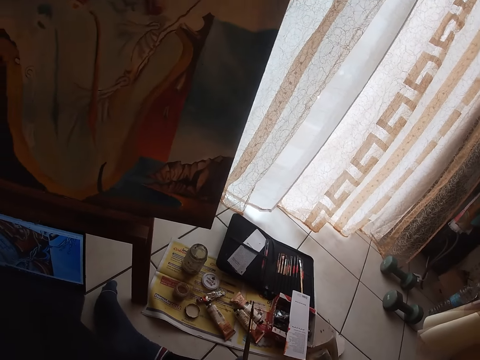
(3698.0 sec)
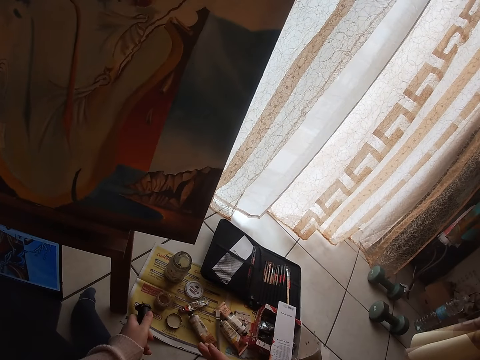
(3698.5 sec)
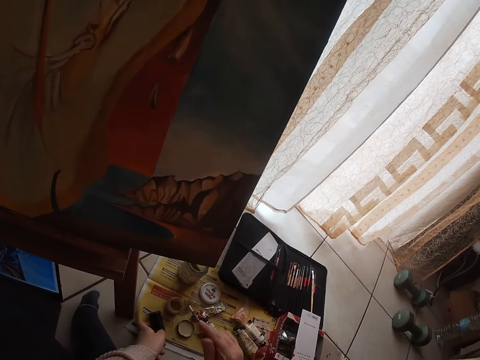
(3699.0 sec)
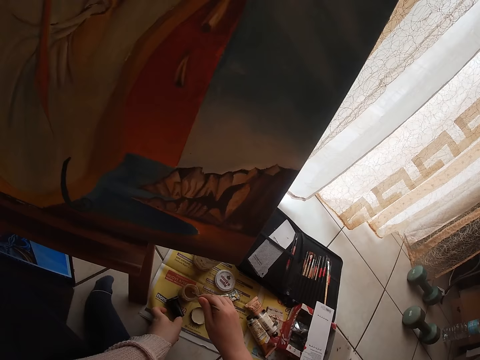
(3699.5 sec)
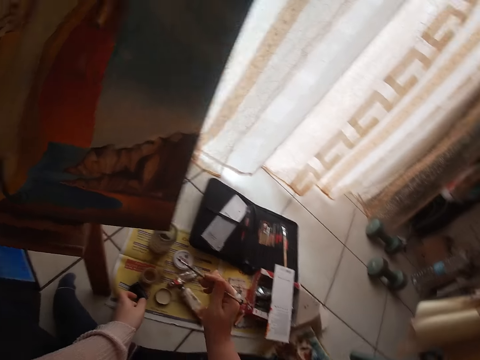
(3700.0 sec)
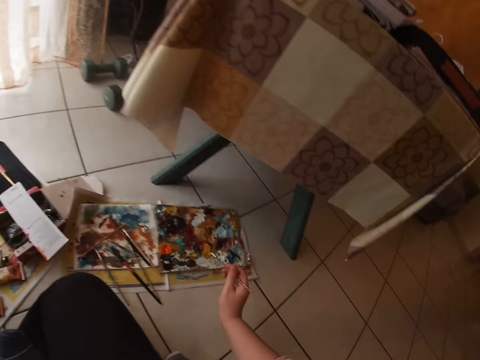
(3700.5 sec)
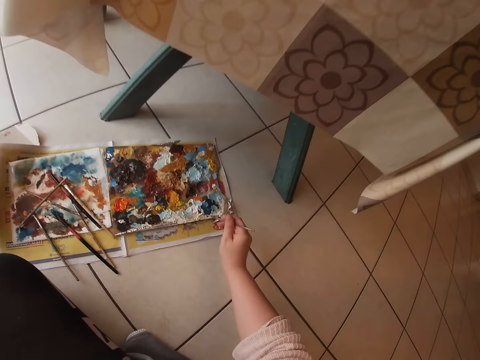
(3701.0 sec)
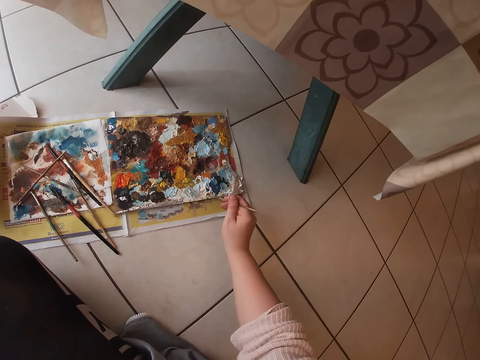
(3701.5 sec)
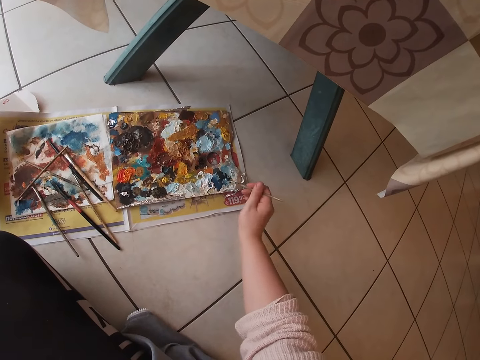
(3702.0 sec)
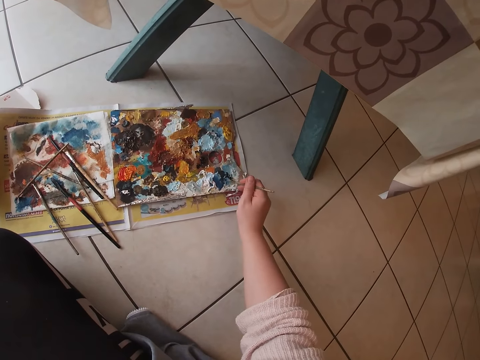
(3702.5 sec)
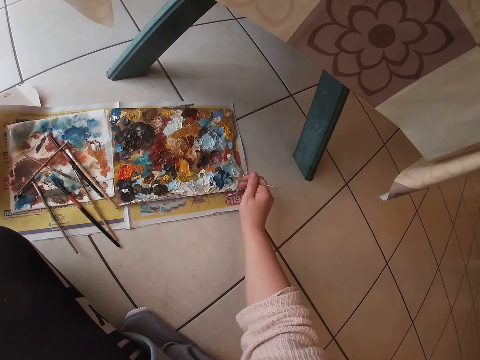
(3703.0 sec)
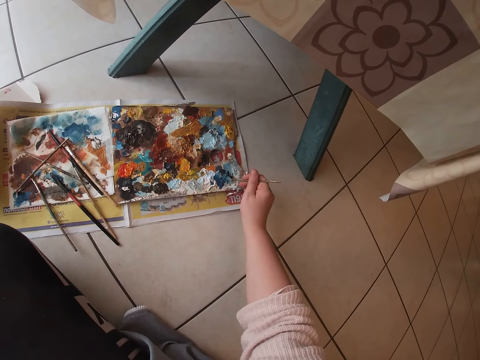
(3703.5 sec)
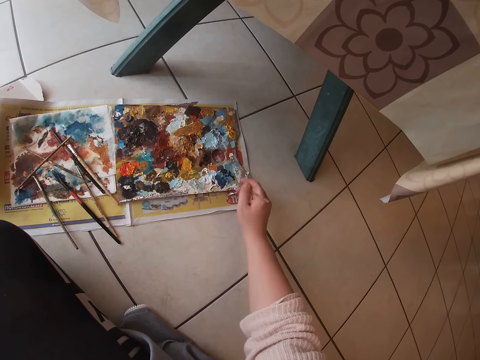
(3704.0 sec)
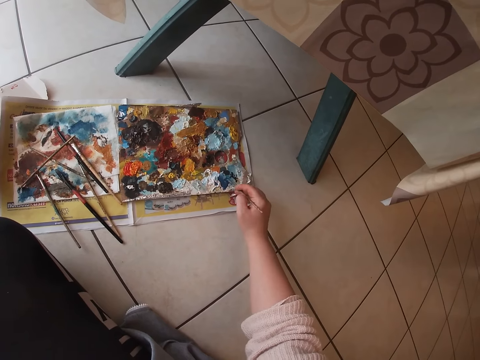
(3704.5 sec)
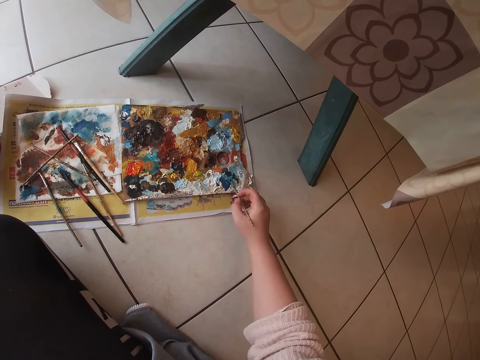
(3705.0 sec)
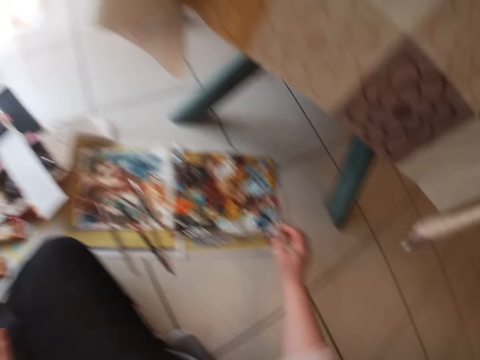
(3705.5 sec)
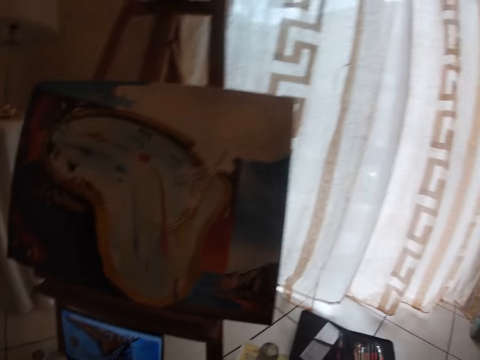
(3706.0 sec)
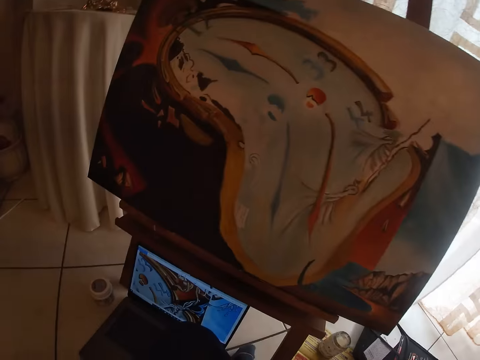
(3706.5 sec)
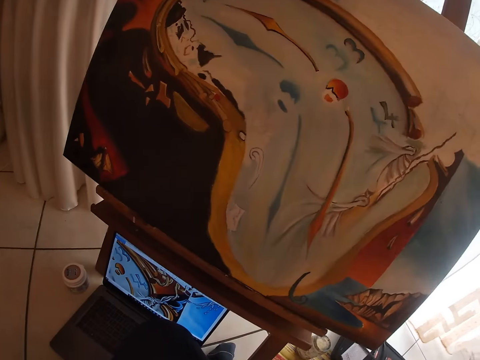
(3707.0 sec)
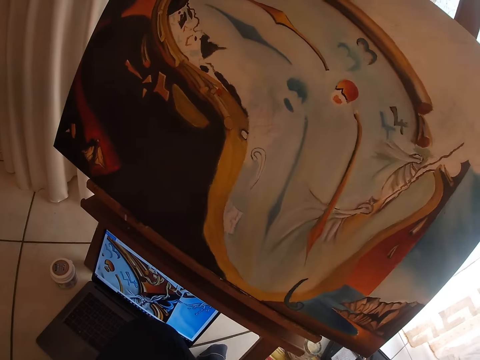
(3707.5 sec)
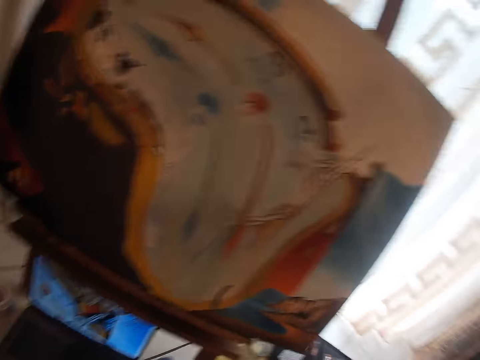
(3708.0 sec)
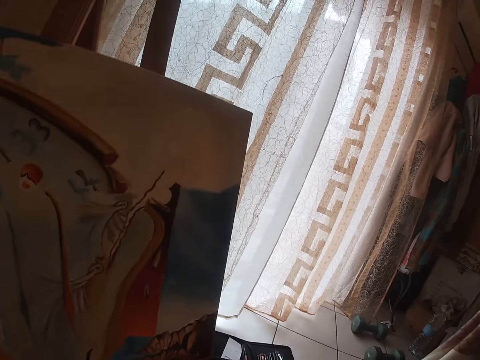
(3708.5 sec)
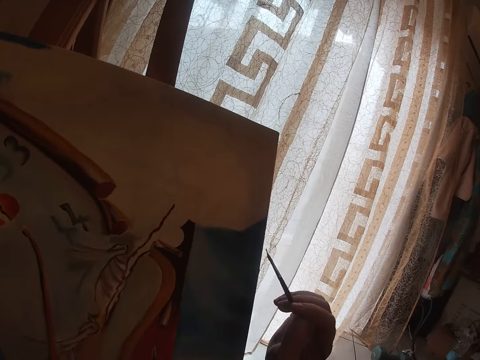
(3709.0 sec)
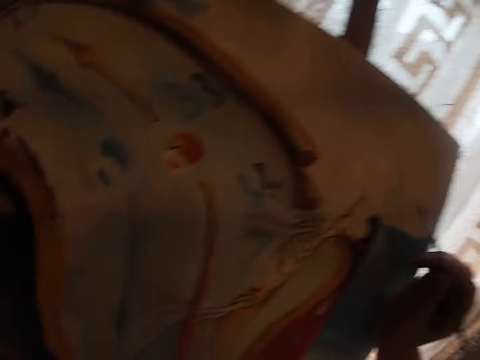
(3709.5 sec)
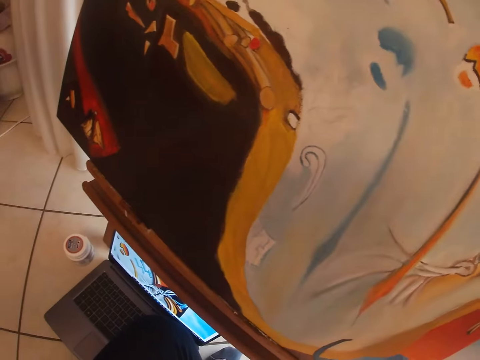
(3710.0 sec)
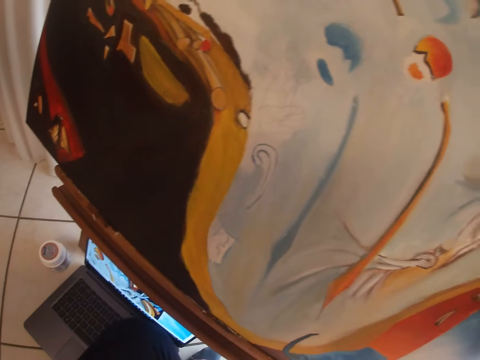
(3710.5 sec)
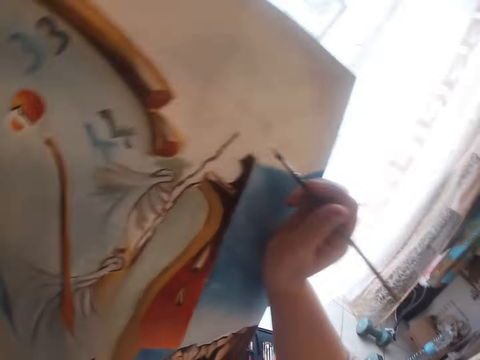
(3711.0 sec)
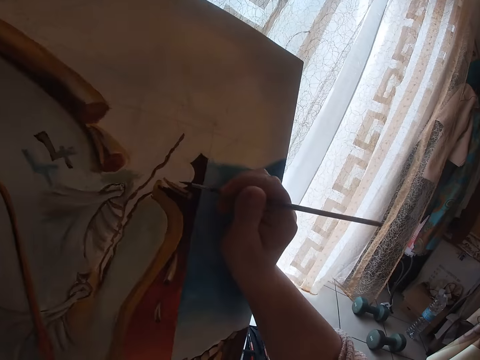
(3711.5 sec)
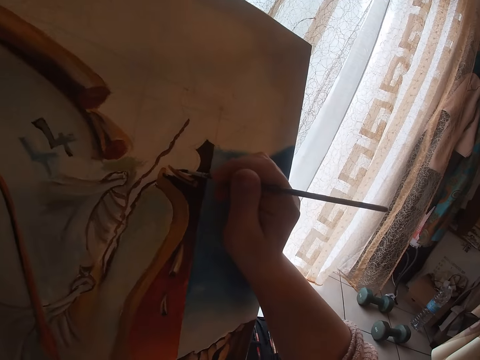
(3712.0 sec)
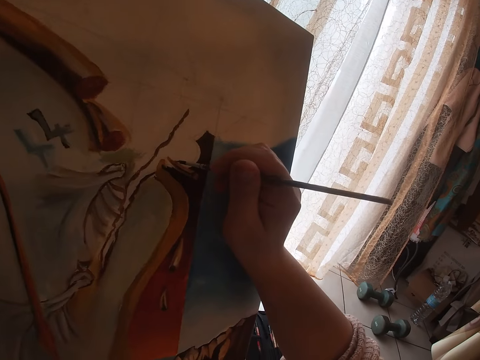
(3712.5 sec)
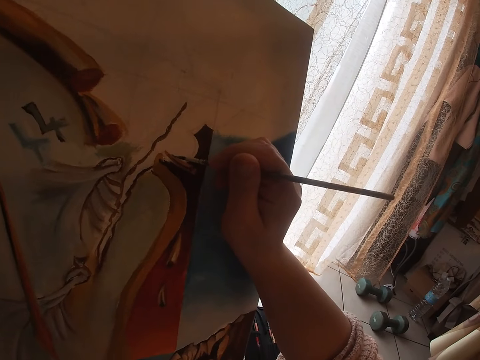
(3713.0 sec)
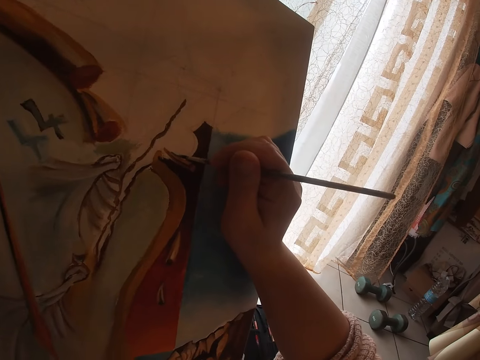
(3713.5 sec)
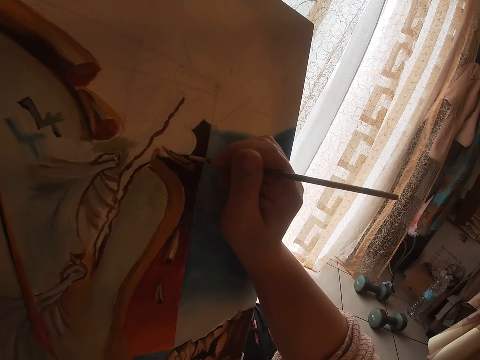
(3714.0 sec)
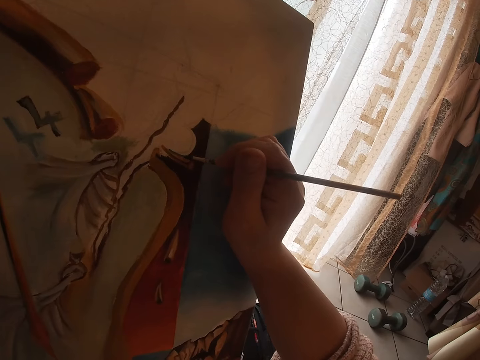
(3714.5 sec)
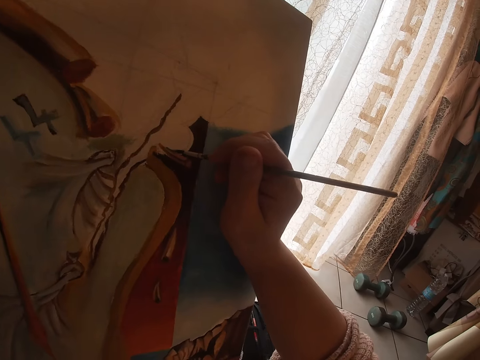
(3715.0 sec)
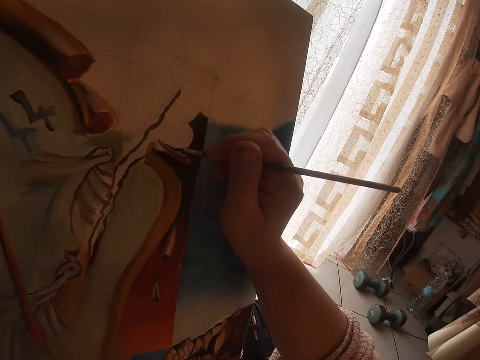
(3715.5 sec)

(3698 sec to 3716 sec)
The camera wearer closes the container with the paint. He places the container on the floor. He dips the second brush in the container on the floor. He dabs the second paint brush into the palette. He rubs the paints on the palette with the second brush in his right hand. He looks at the laptop. He looks at the painting. He moves his right hand toward the painting. He looks at the laptop. He paints with the second brush in his right hand.

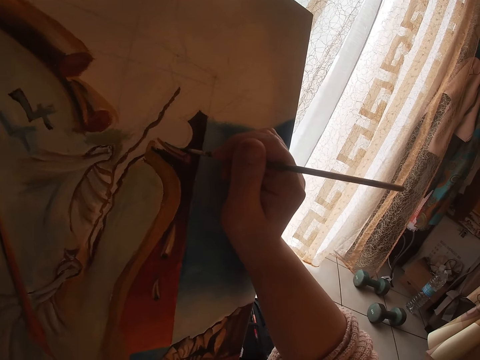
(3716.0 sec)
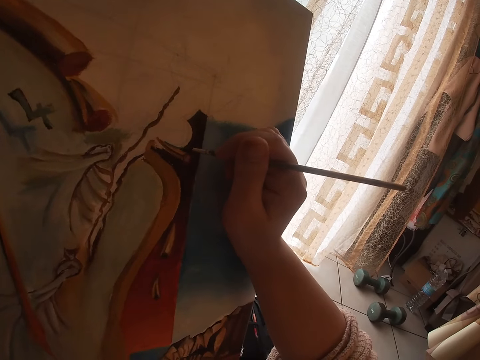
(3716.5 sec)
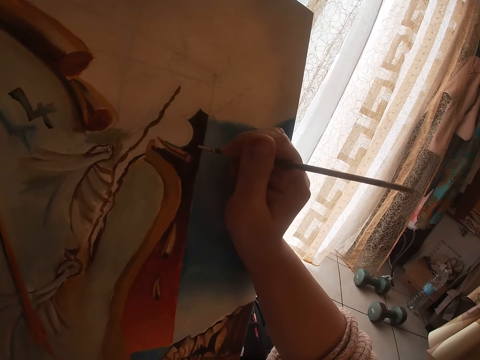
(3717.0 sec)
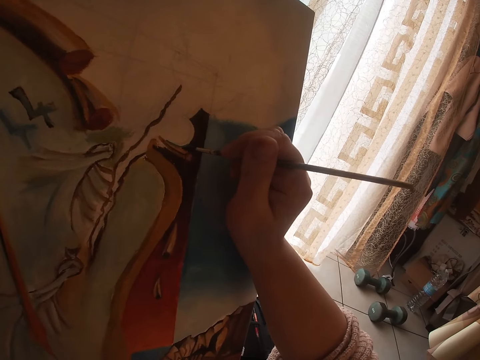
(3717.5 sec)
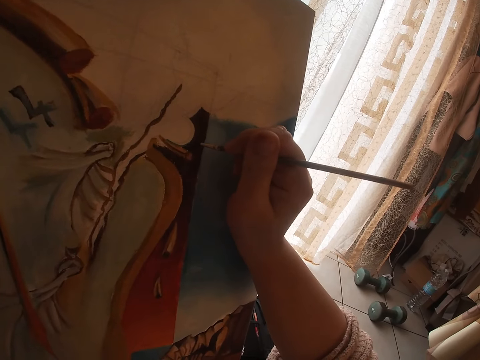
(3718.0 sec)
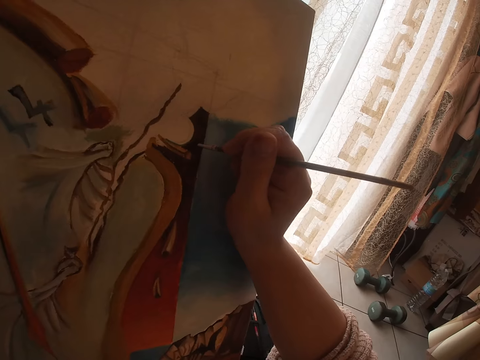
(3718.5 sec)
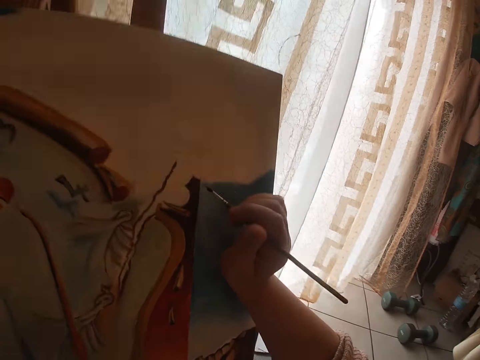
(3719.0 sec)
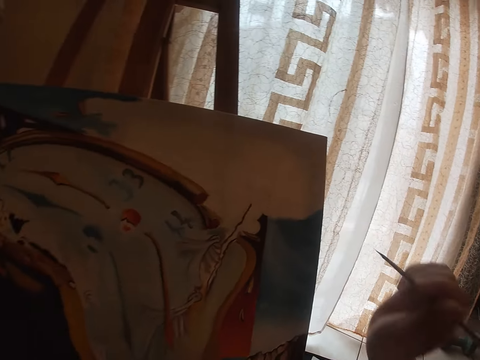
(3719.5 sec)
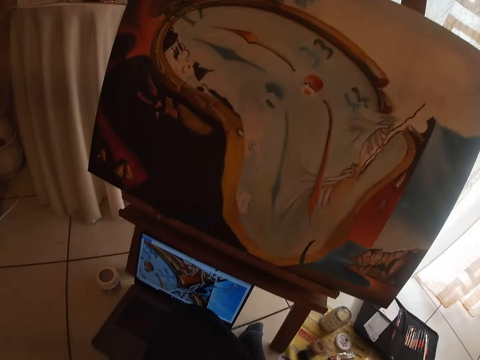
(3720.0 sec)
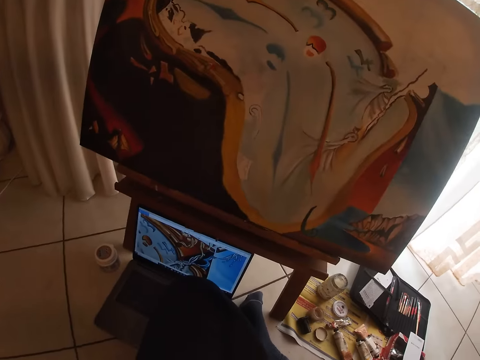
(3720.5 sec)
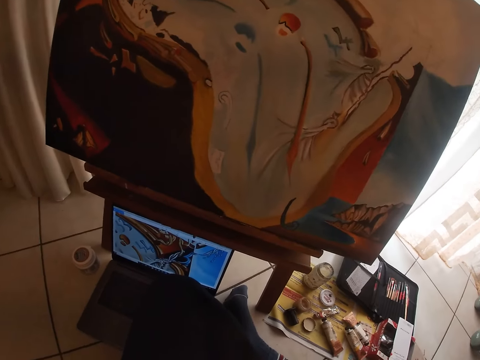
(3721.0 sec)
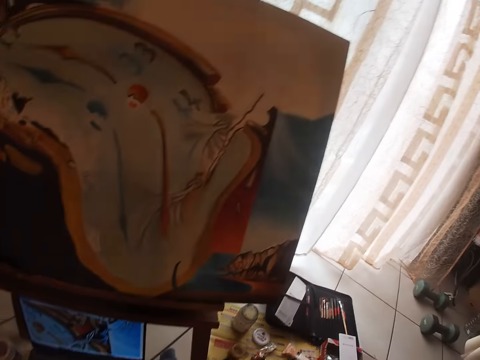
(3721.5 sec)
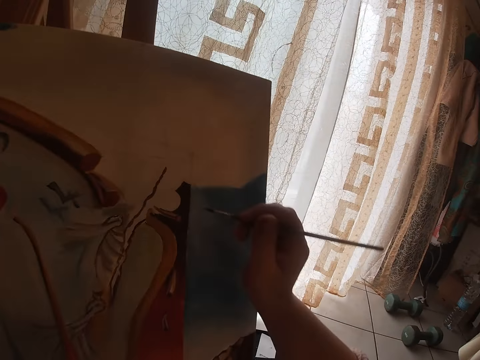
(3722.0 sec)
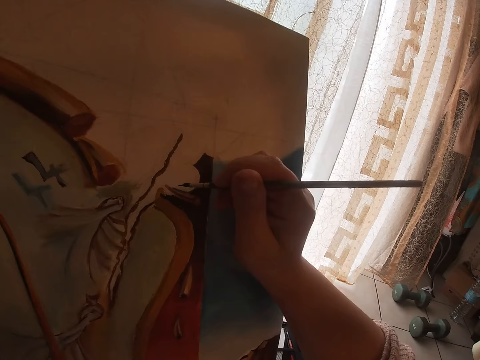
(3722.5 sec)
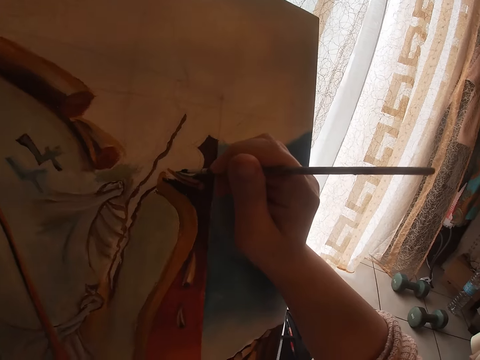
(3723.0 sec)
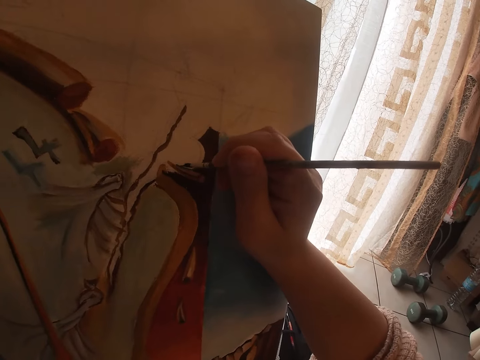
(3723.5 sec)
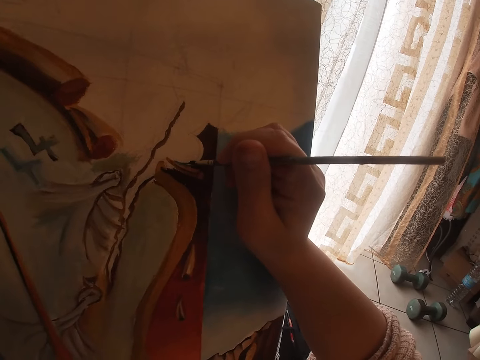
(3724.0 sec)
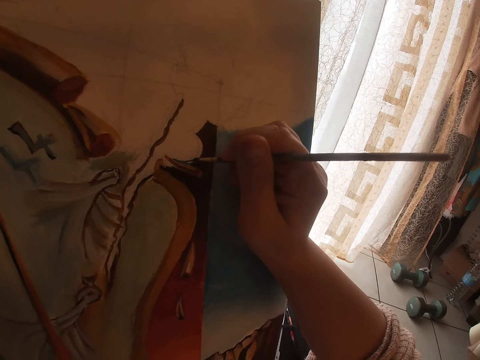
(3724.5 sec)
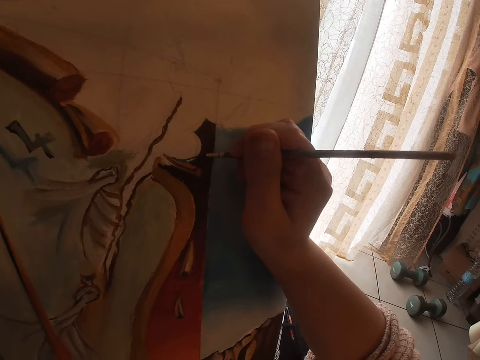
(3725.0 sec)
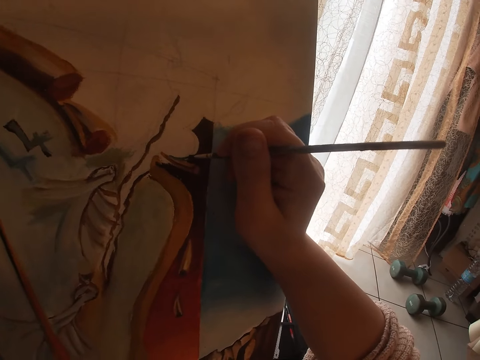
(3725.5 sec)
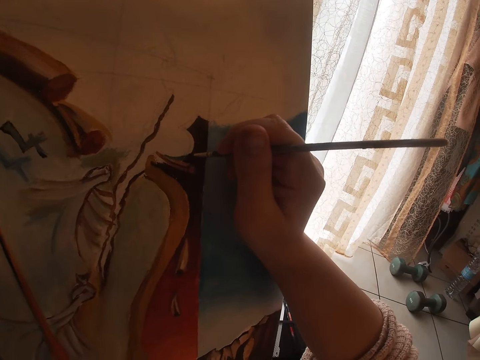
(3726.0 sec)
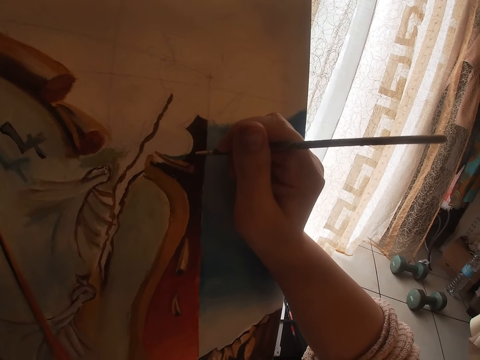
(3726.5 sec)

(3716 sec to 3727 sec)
The camera wearer removes his hand from the painting. He looks at the laptop. He paints with the second brush in his right hand.
